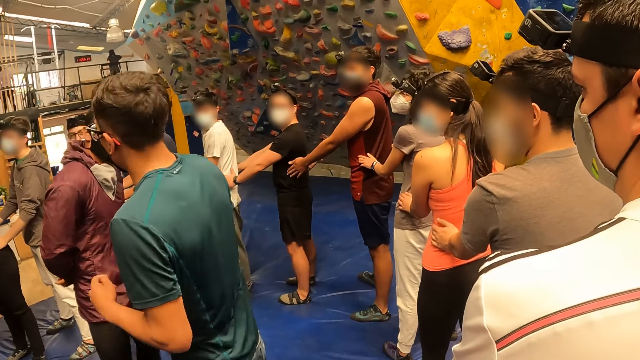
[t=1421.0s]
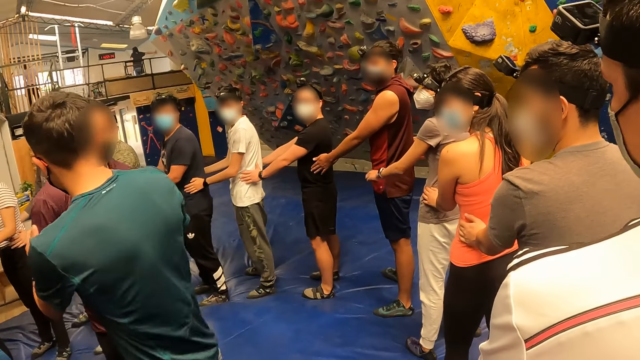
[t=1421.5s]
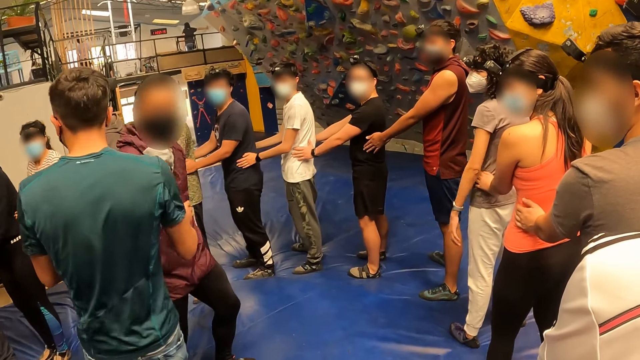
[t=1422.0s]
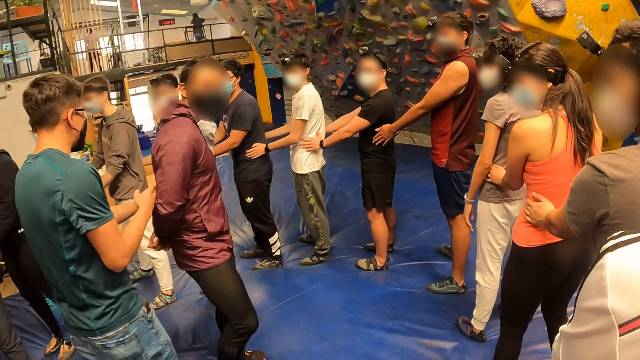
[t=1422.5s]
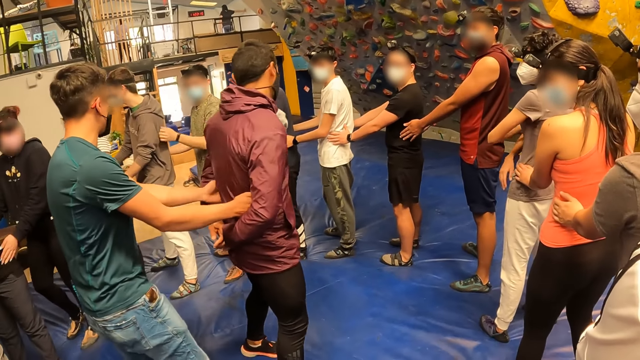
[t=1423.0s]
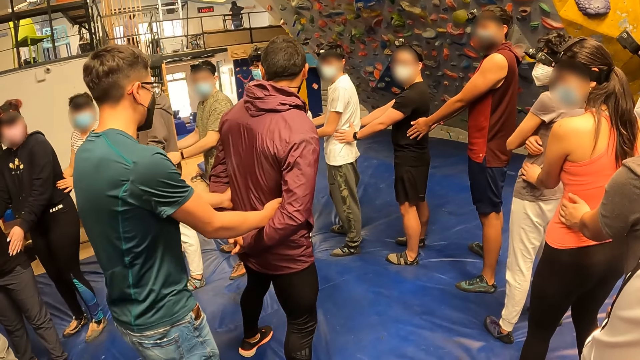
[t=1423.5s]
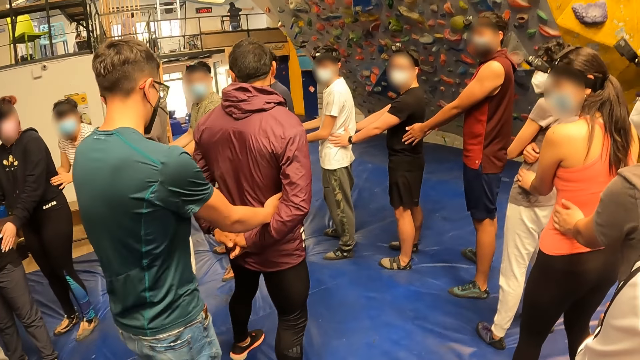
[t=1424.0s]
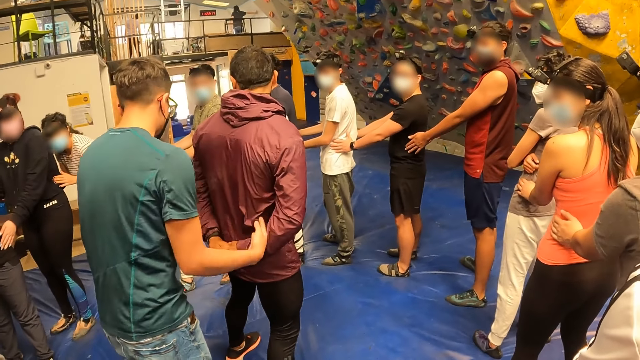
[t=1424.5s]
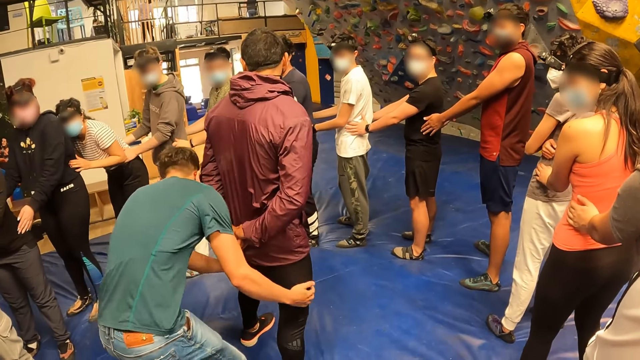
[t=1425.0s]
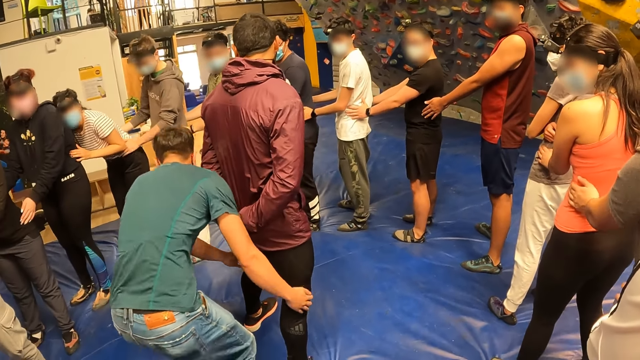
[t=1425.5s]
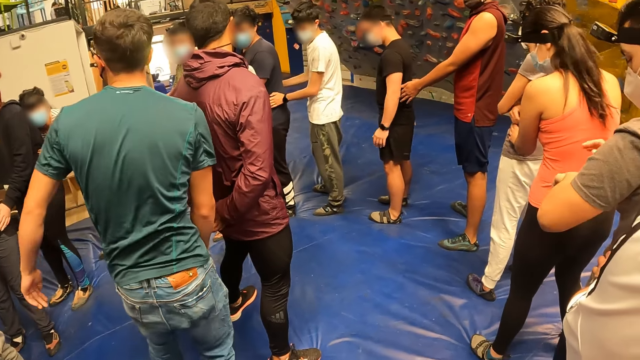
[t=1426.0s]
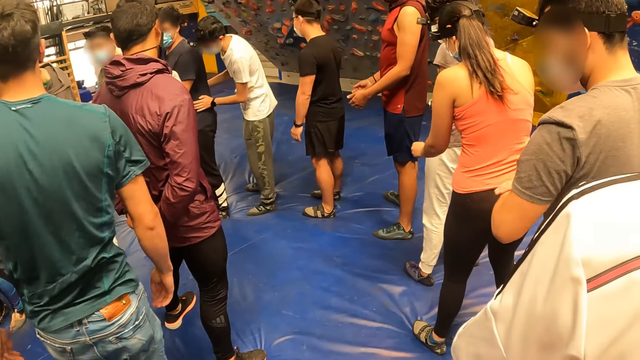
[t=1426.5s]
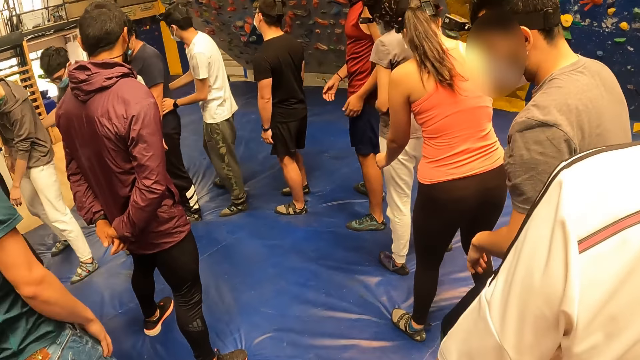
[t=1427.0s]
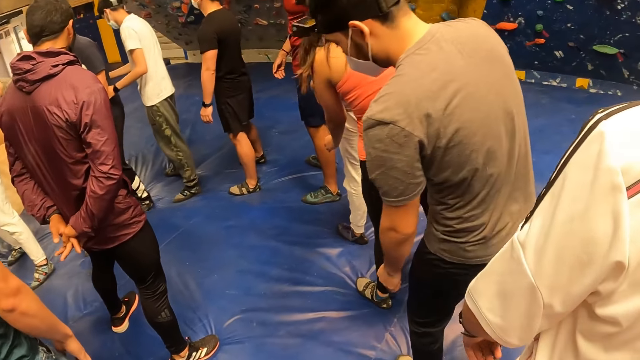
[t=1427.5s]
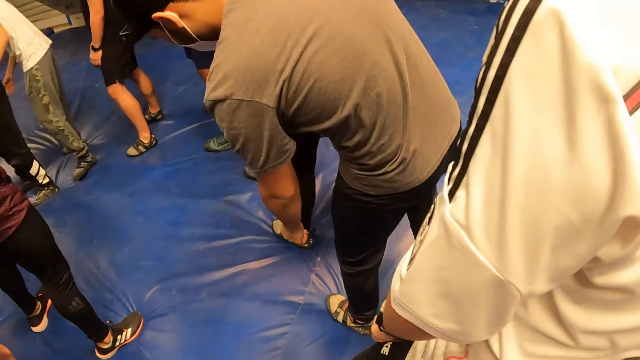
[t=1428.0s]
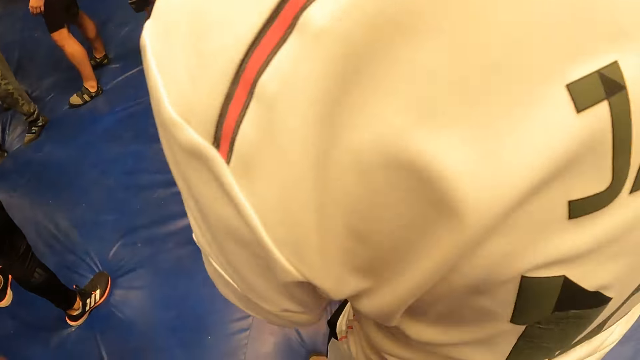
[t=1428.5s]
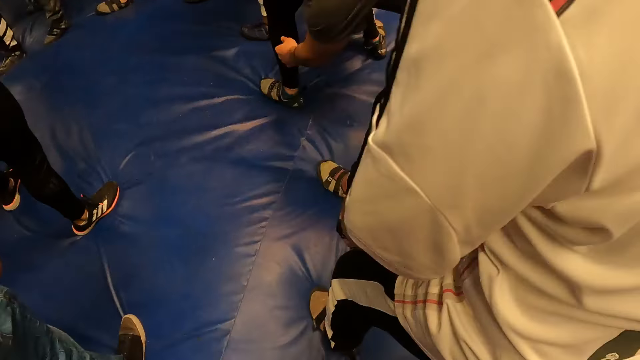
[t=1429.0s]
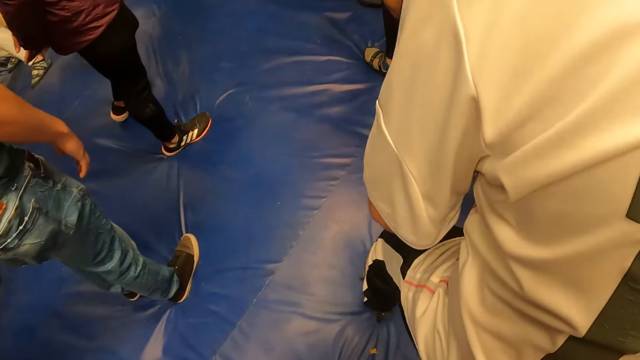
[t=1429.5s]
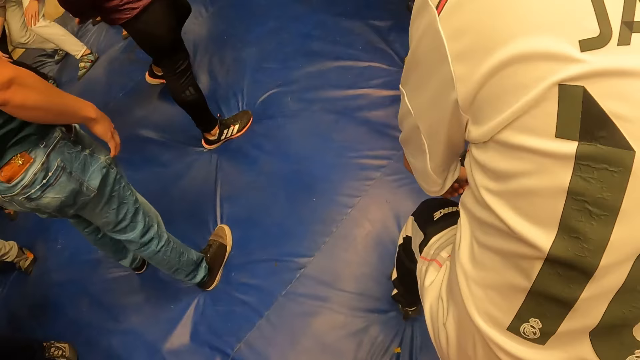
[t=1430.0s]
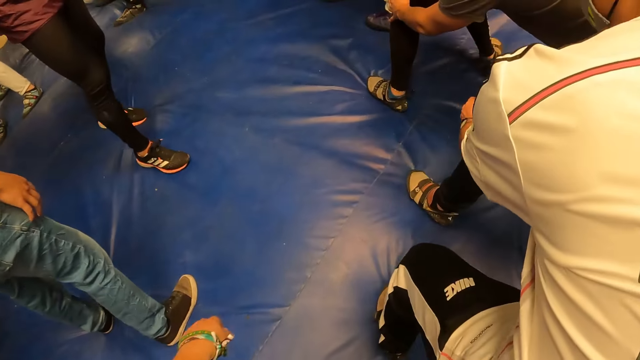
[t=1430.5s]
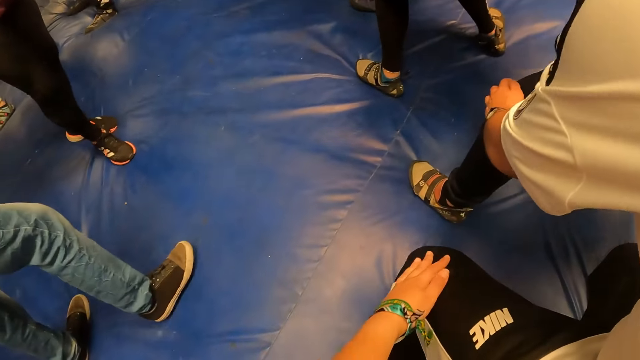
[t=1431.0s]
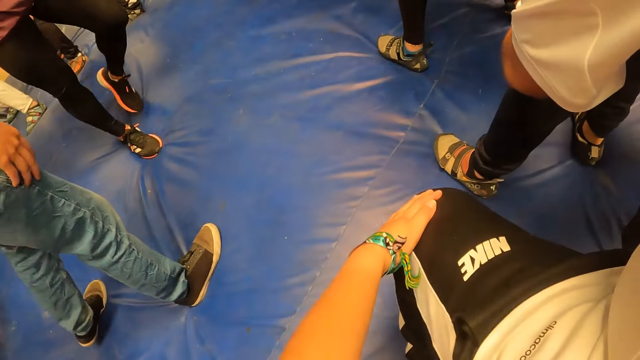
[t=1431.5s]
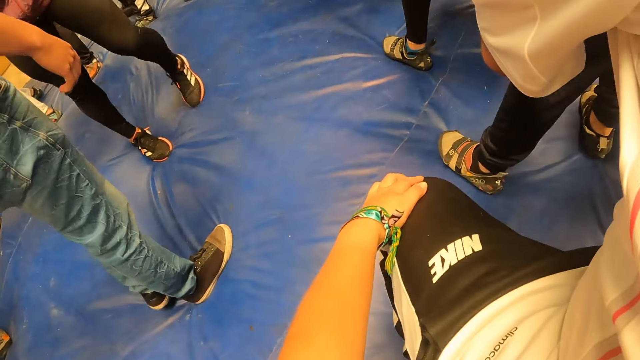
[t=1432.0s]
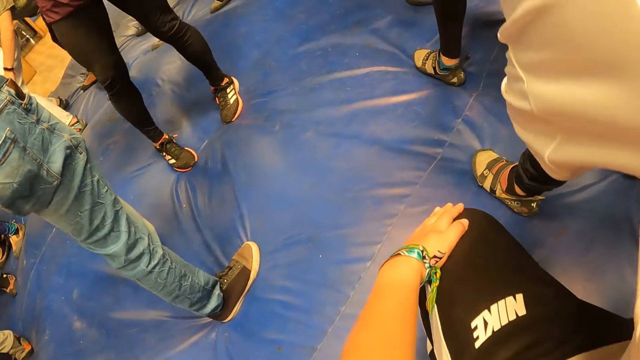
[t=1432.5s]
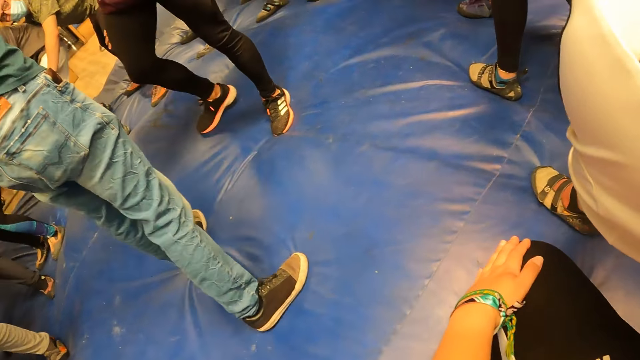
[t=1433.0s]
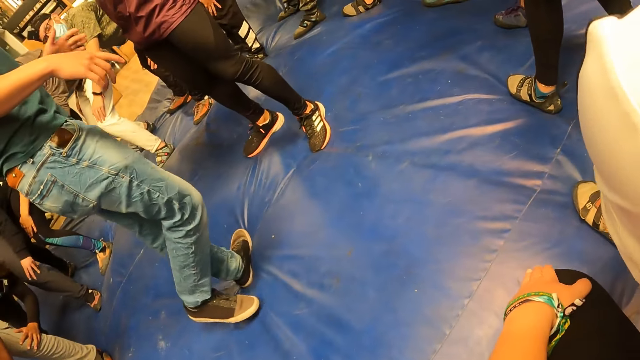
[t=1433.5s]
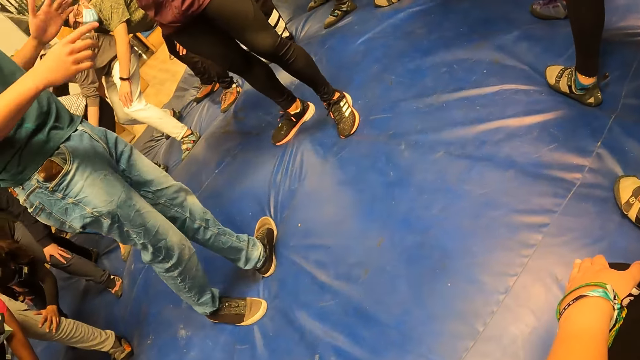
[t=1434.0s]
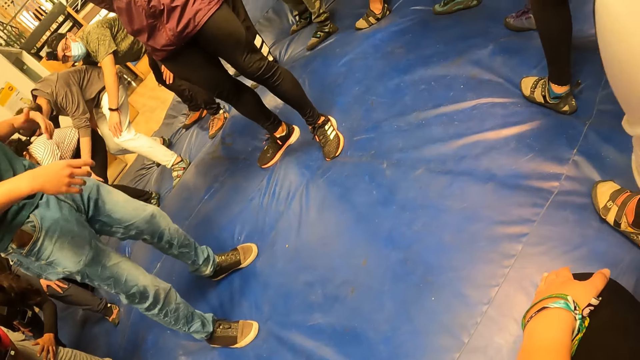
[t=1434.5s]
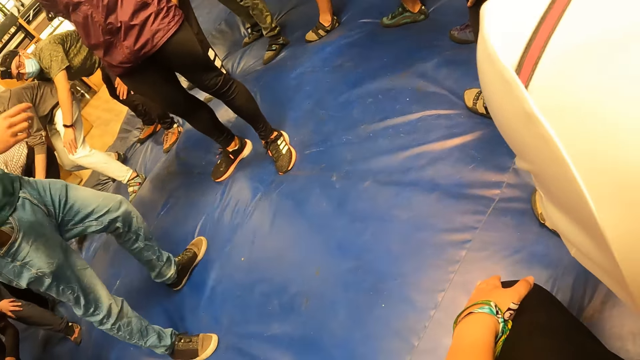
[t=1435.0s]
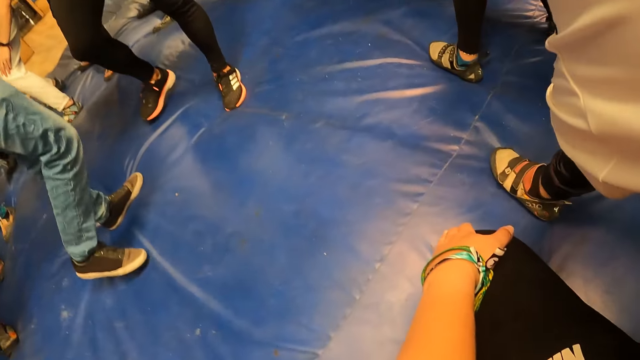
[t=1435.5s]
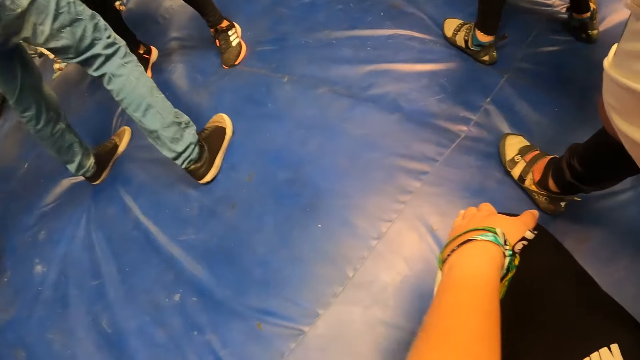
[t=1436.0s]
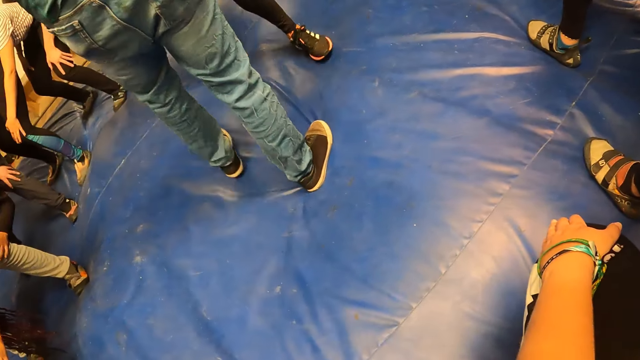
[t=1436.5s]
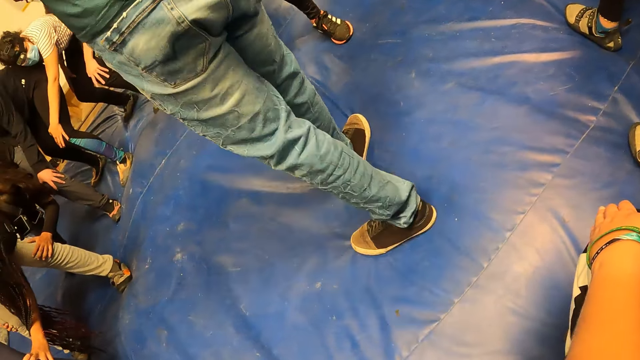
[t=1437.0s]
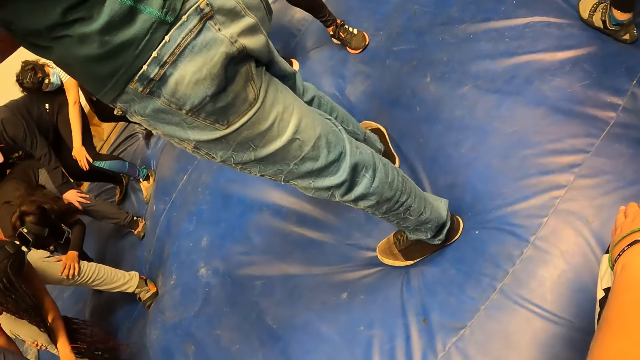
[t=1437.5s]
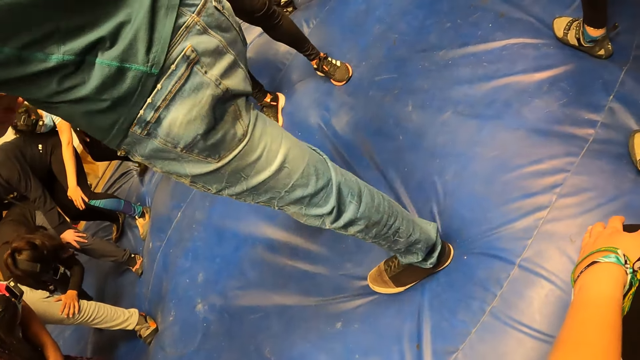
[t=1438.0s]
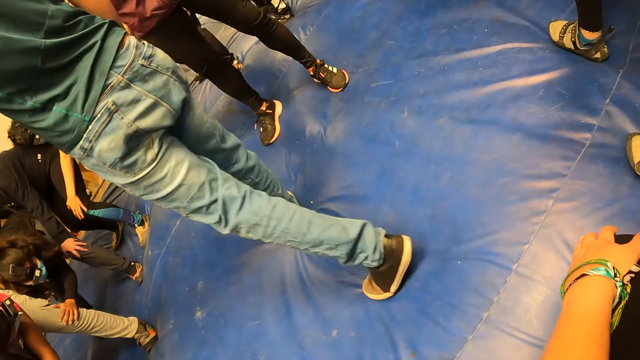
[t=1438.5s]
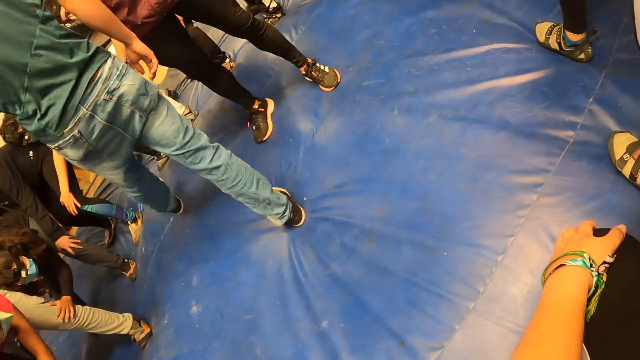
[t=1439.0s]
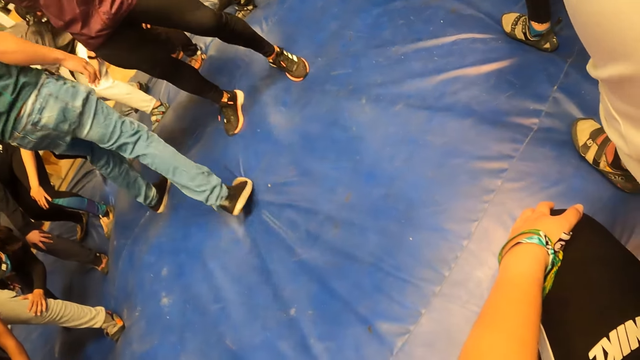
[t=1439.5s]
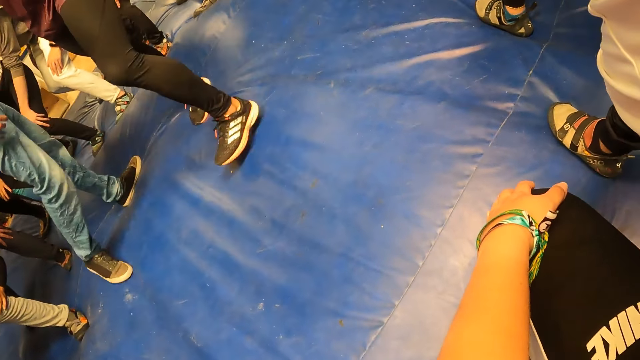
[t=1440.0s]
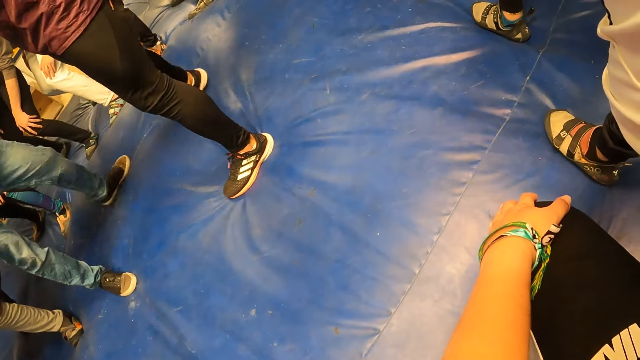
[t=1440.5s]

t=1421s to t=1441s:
A man walks around. The man interacts with another man. The first man places his hands around the waist of the other man. The first man bends behind the other man. The first man places his hands around the knees of the other man. The first man touches the other man's trouser, stands up and moves around. A third man bends. The camera wearer looks down. A fourth man places his left hand on the knee of the third man. The camera wearer places her left hand on the knee of the fourth man. The first man moves his hands. The camera wearer looks down.
